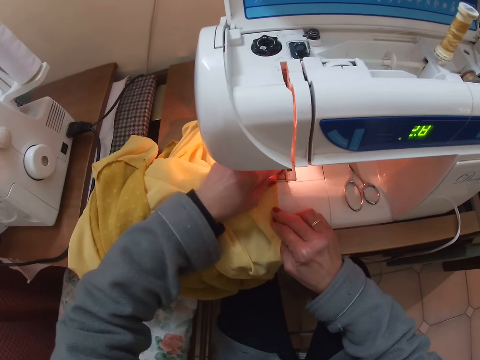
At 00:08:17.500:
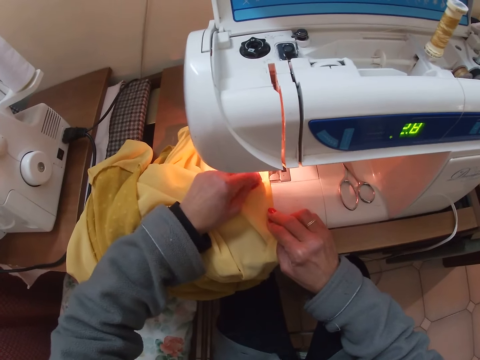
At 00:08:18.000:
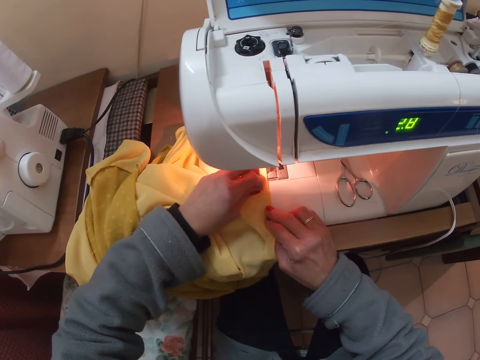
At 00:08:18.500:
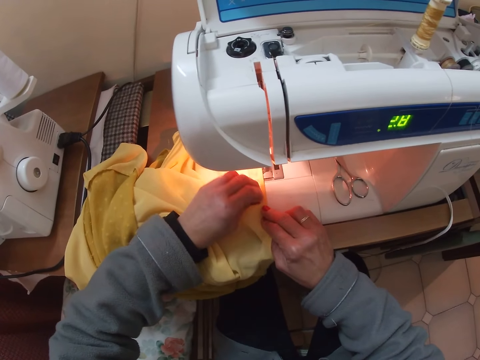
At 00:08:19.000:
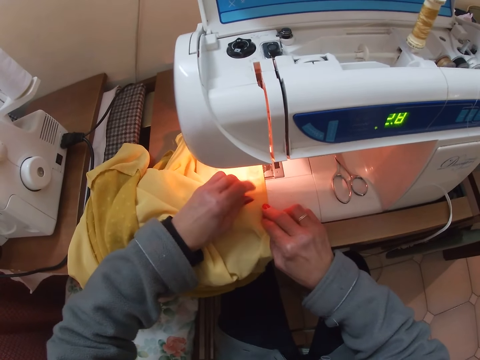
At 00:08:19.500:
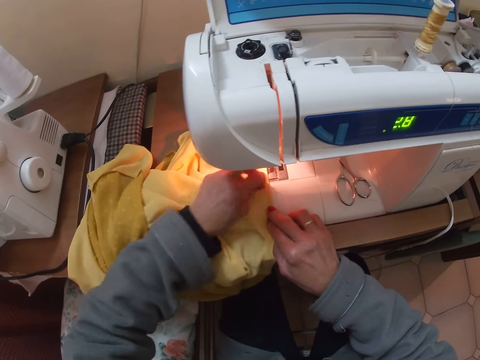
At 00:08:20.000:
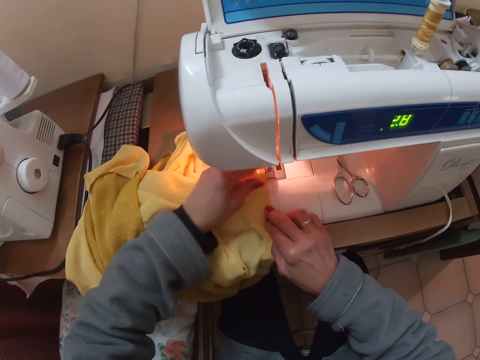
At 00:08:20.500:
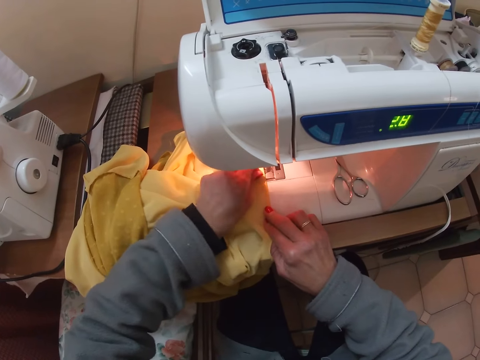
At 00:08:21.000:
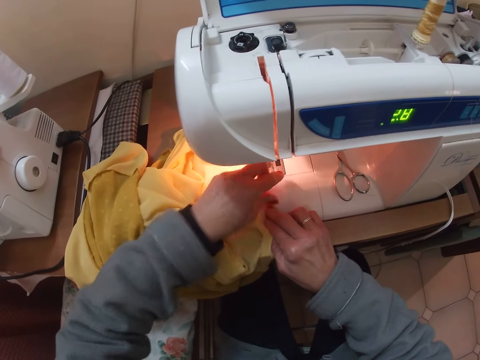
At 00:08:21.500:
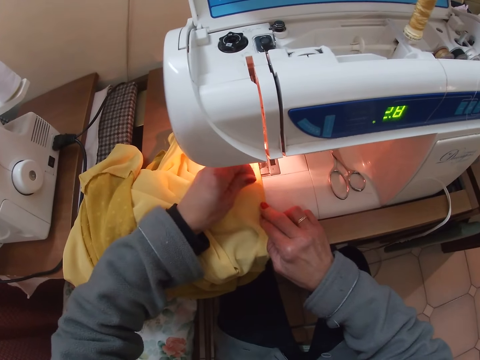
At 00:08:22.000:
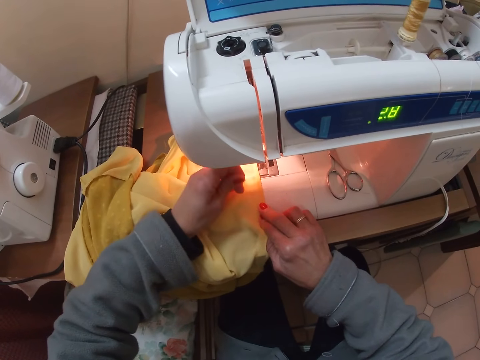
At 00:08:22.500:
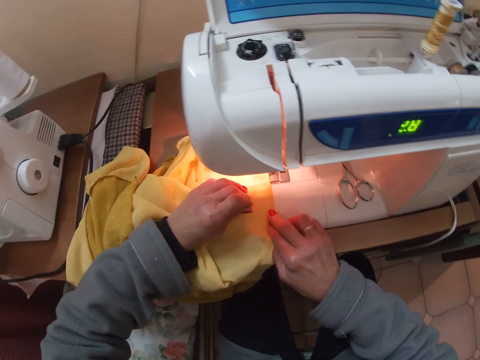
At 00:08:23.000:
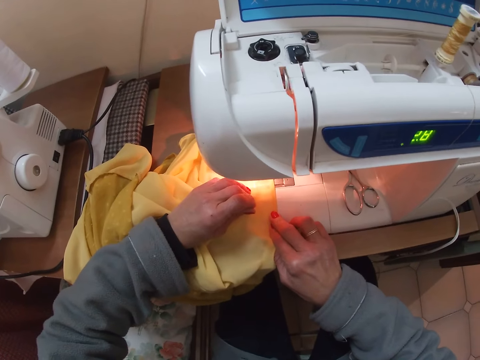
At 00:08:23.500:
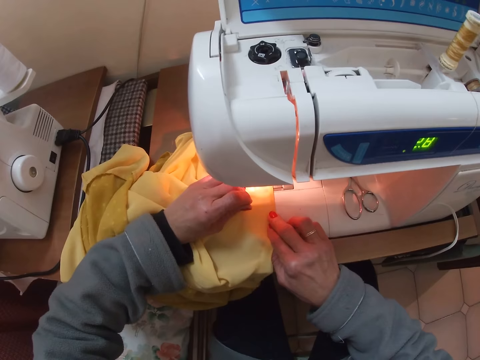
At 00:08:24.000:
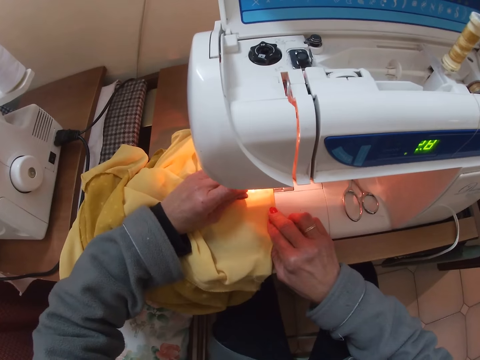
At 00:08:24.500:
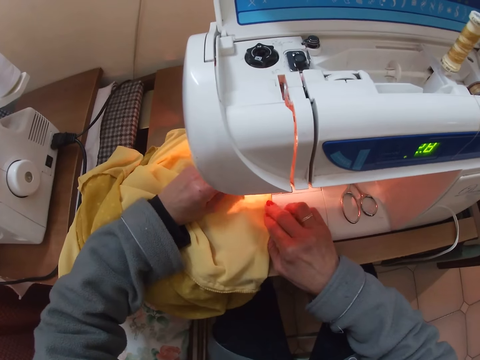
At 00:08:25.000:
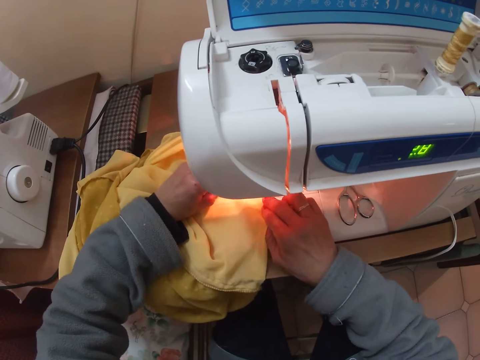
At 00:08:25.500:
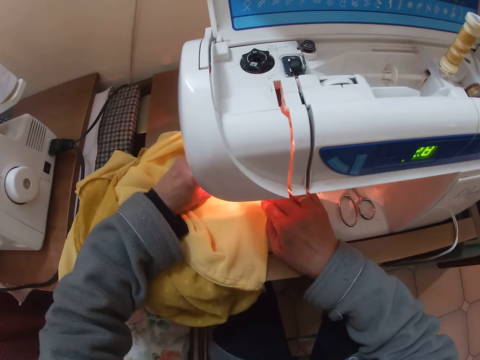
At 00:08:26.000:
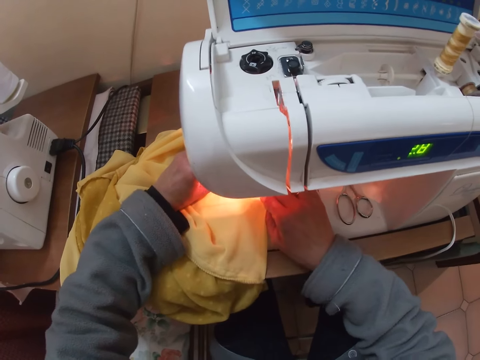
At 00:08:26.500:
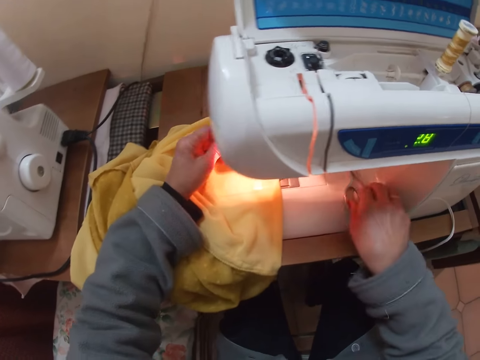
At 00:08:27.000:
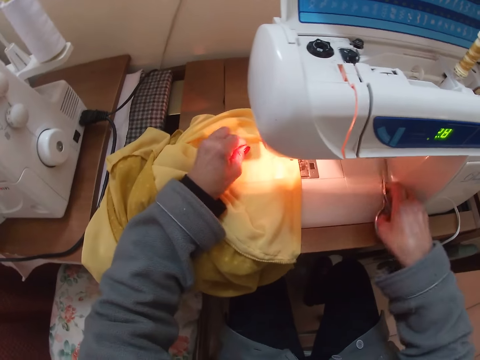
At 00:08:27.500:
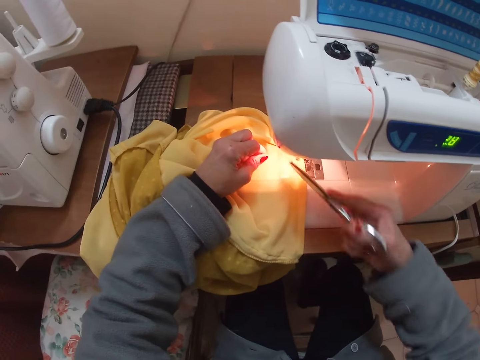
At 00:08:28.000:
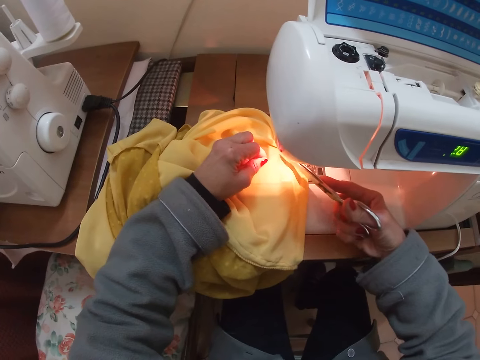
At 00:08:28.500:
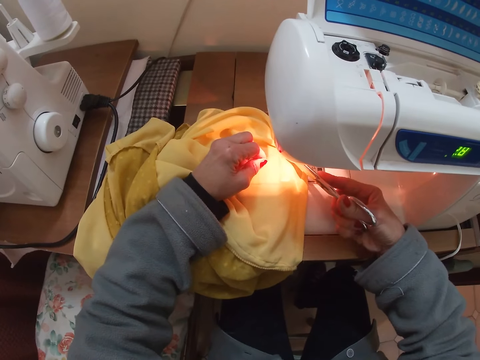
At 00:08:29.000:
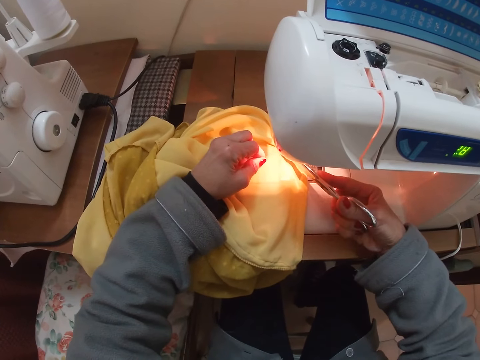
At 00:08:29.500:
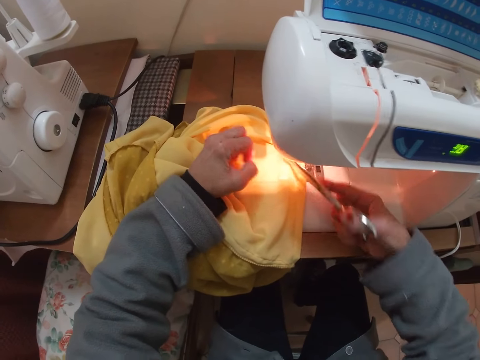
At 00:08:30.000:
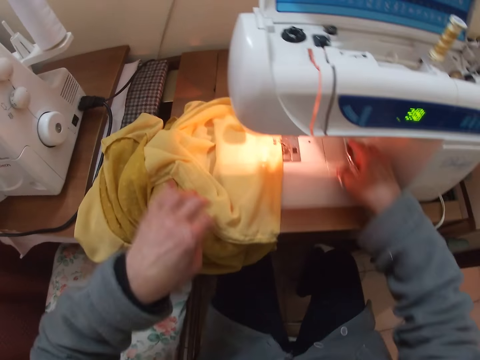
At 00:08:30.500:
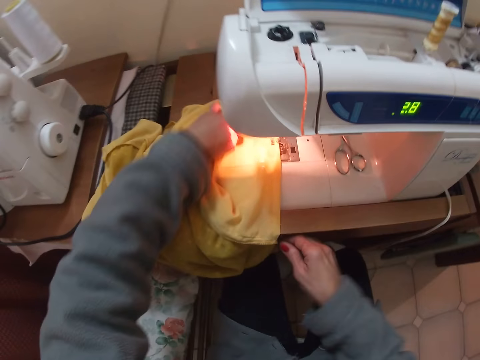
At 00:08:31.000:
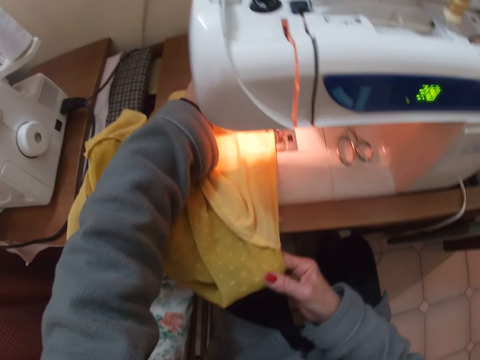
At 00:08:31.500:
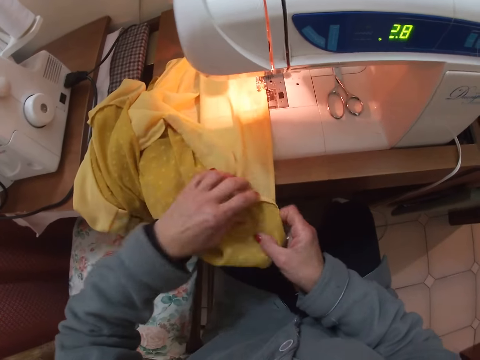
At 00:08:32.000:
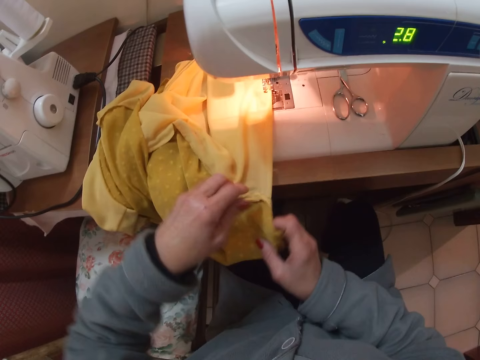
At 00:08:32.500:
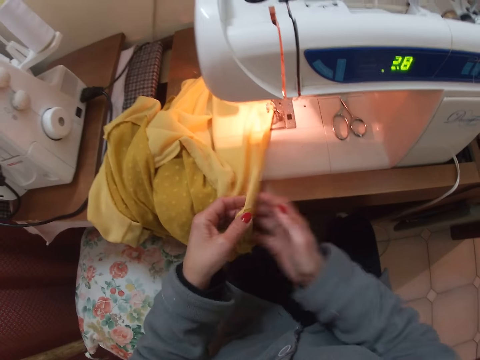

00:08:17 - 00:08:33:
The camera wearer removes the thread from the cloth with her left hand. She pulls the thread. She sews the folded edge of the lining of the blouse with the sewing machine. She picks up scissors from the machine. She cuts the thread from the cloth with the scissors. She puts the scissors on the sewing machine.

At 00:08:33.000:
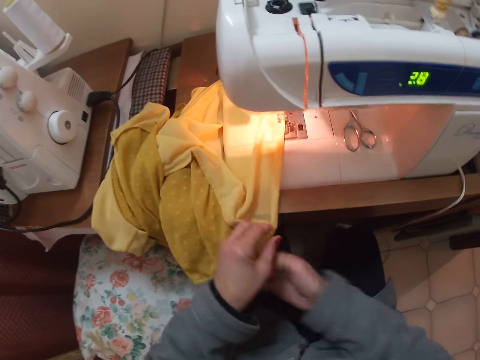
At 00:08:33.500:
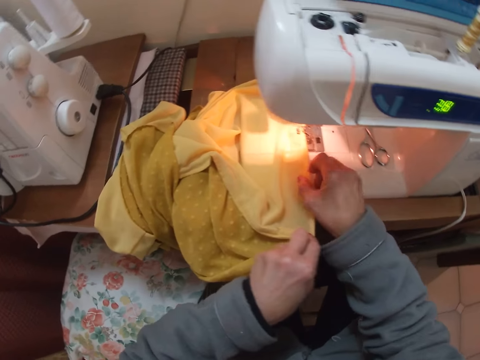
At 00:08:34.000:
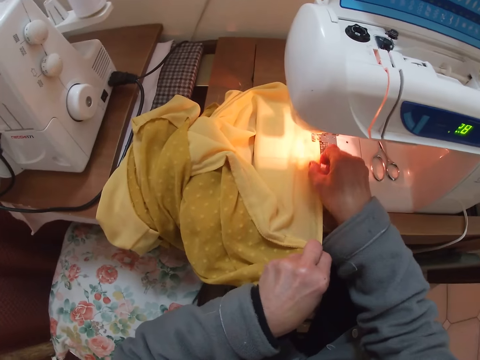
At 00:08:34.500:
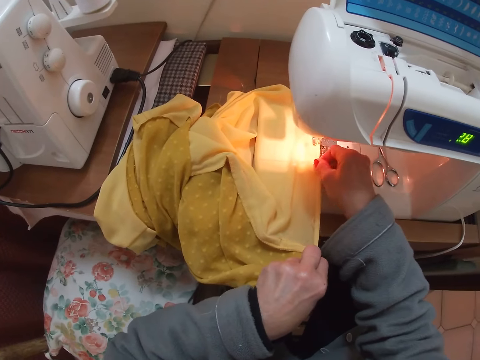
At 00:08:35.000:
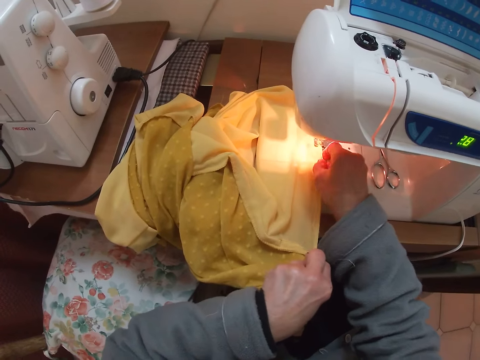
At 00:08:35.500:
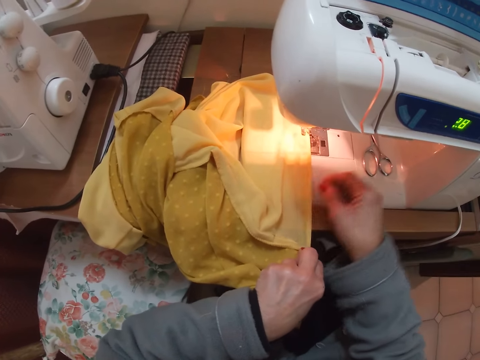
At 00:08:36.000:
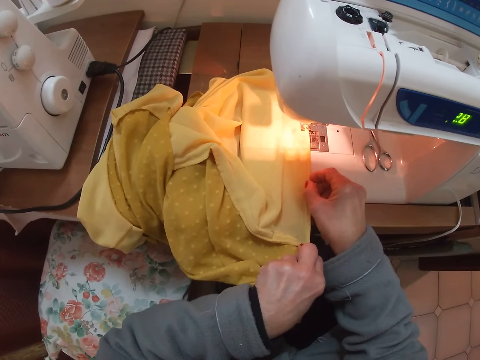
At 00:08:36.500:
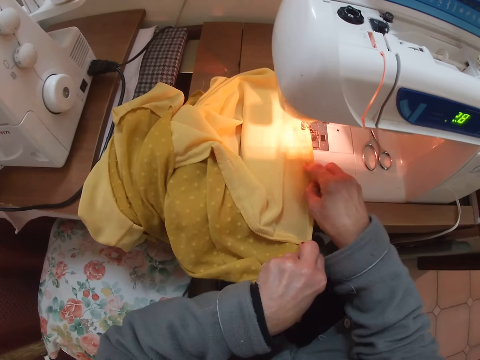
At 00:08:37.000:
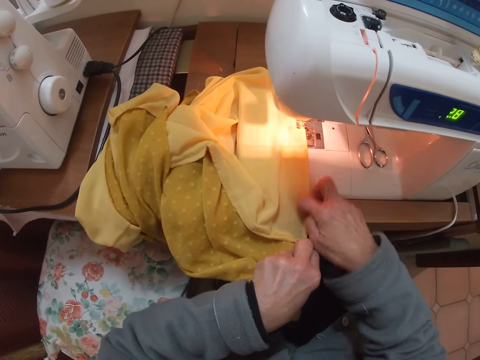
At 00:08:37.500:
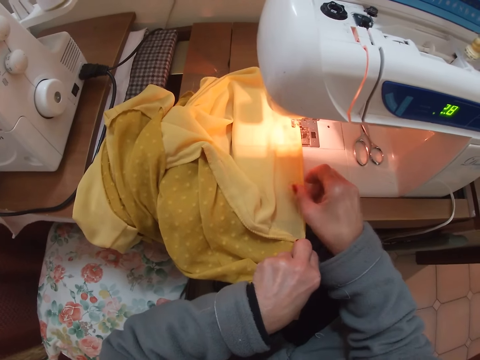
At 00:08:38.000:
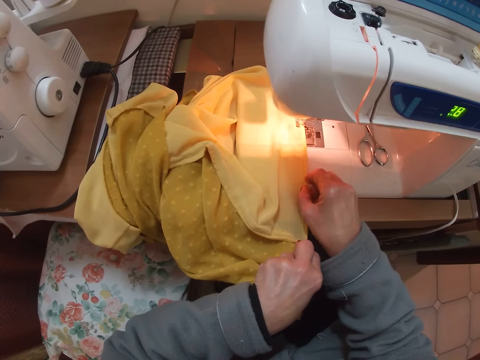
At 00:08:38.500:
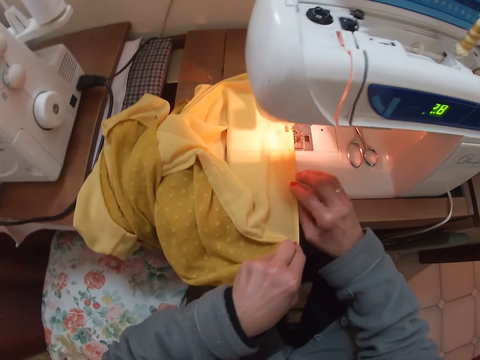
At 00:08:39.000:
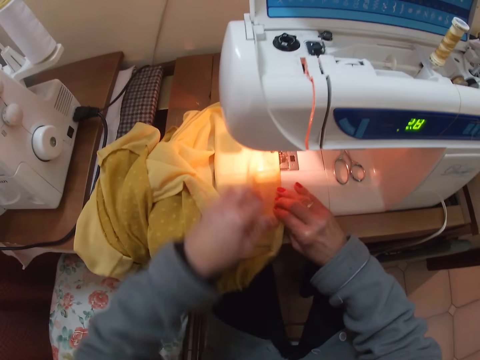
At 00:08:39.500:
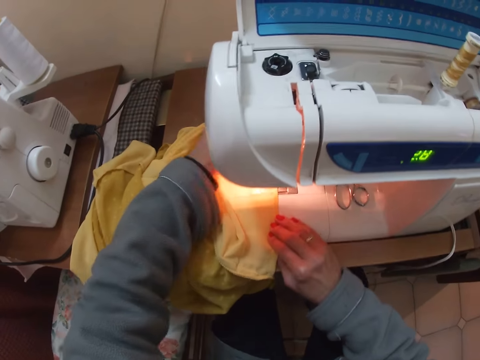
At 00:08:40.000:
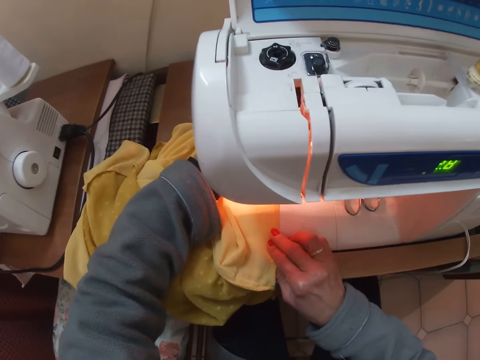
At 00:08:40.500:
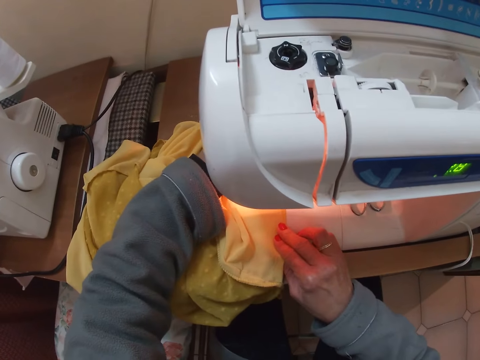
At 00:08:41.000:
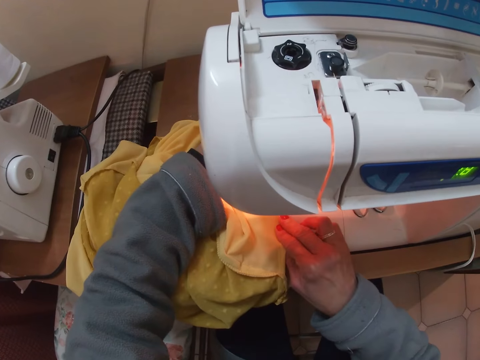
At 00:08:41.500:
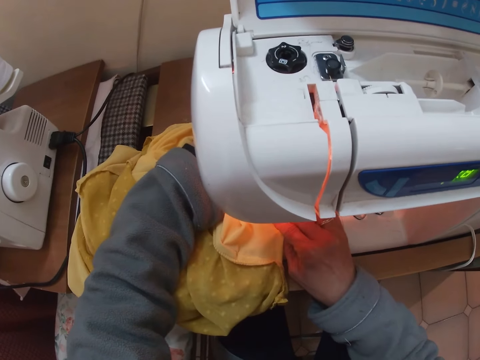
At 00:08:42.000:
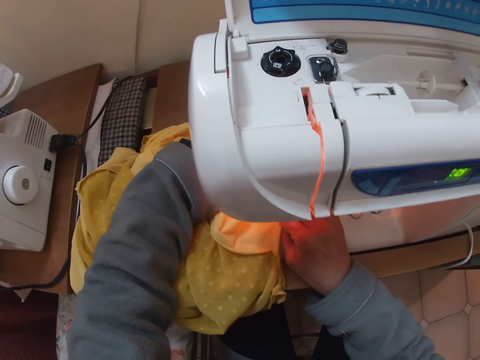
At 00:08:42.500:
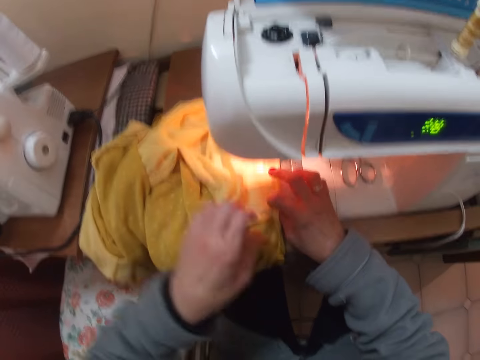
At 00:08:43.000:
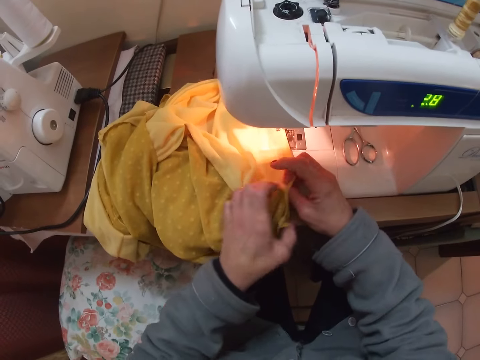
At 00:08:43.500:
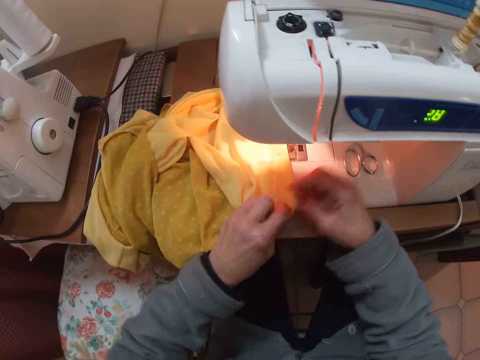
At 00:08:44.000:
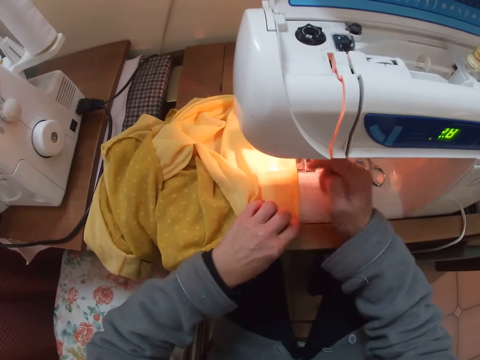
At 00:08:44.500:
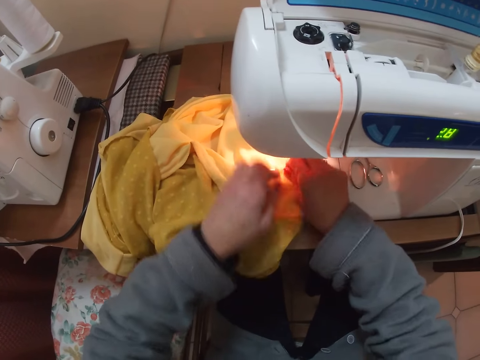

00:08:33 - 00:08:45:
The camera wearer aligns the fabric. They fold in the edges of the lining. They sew the folded edge of the lining of the blouse with the sewing machine.
